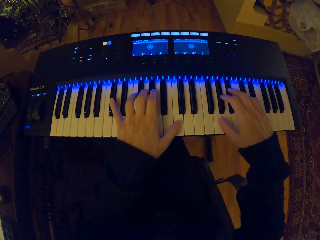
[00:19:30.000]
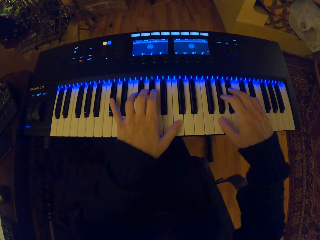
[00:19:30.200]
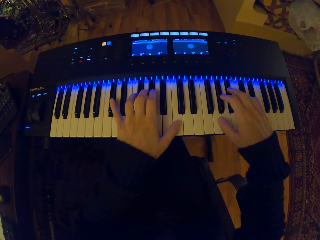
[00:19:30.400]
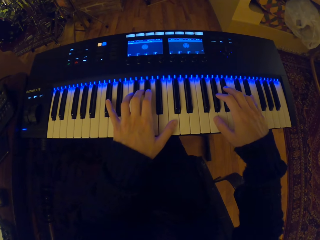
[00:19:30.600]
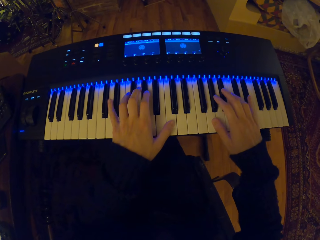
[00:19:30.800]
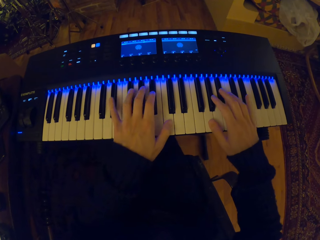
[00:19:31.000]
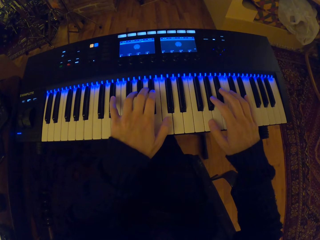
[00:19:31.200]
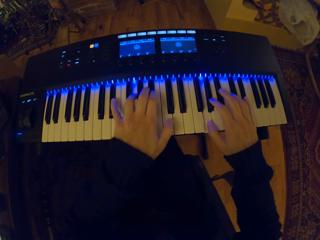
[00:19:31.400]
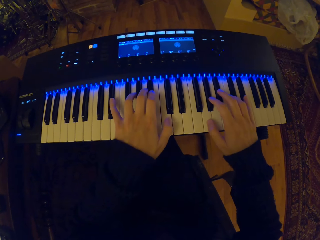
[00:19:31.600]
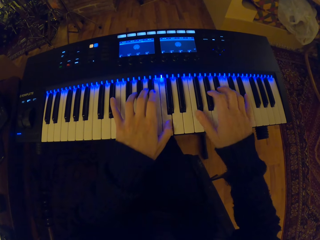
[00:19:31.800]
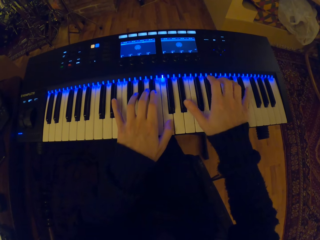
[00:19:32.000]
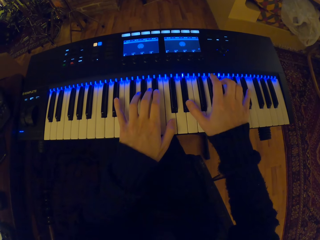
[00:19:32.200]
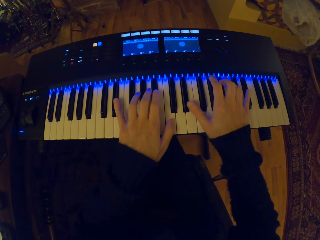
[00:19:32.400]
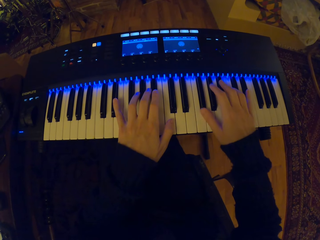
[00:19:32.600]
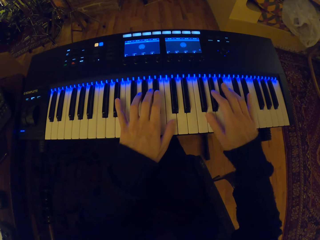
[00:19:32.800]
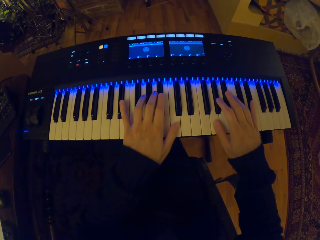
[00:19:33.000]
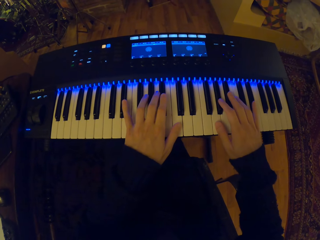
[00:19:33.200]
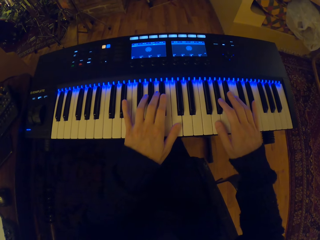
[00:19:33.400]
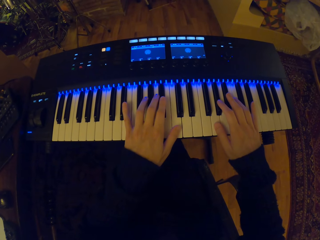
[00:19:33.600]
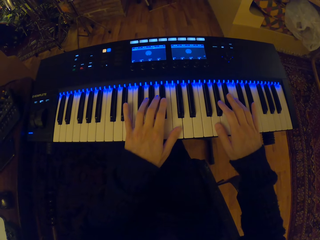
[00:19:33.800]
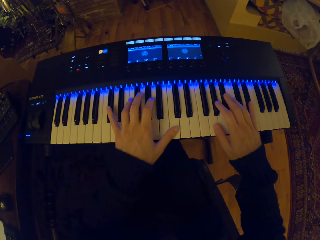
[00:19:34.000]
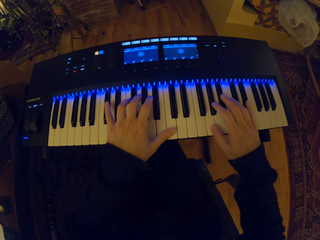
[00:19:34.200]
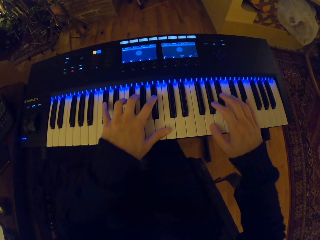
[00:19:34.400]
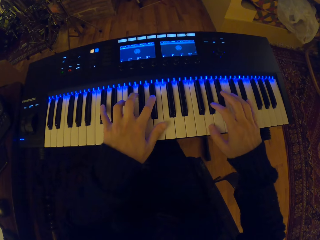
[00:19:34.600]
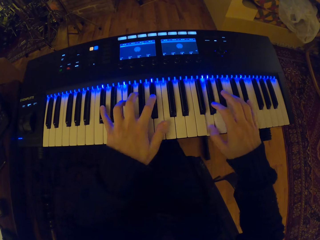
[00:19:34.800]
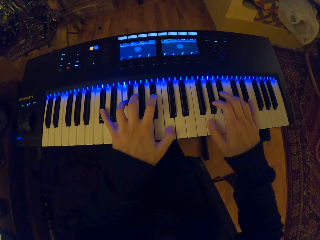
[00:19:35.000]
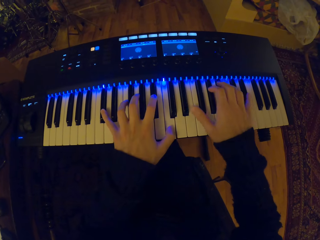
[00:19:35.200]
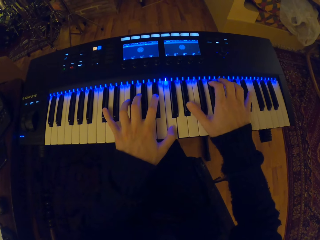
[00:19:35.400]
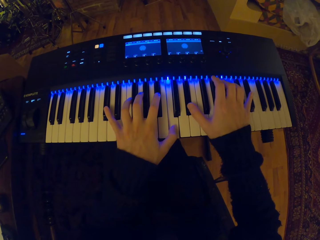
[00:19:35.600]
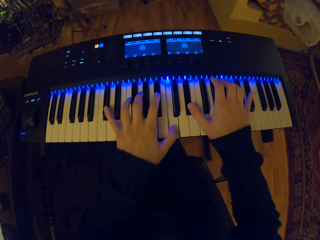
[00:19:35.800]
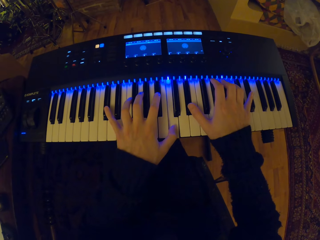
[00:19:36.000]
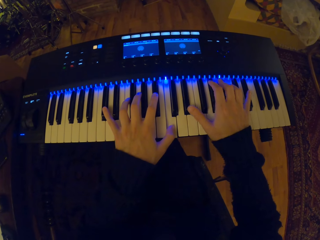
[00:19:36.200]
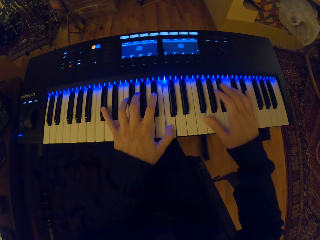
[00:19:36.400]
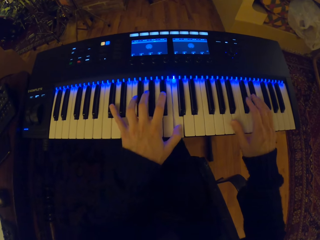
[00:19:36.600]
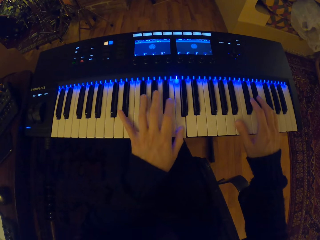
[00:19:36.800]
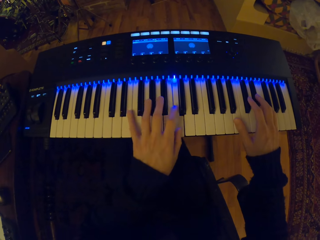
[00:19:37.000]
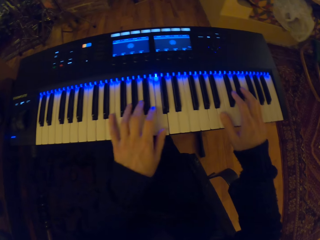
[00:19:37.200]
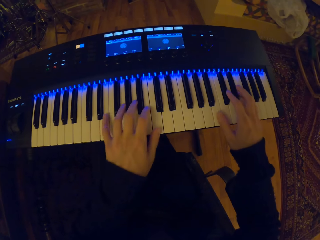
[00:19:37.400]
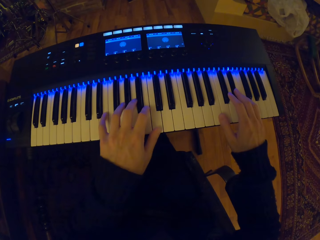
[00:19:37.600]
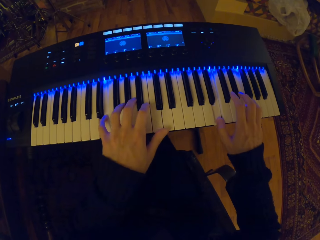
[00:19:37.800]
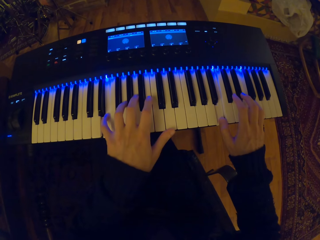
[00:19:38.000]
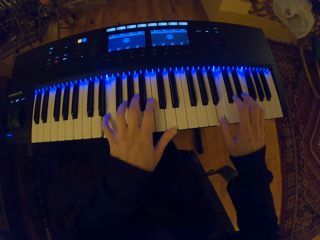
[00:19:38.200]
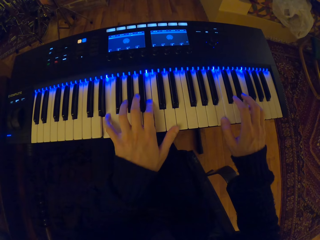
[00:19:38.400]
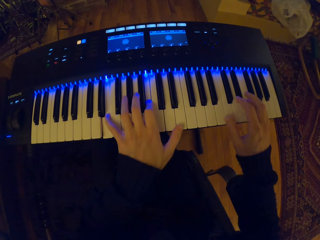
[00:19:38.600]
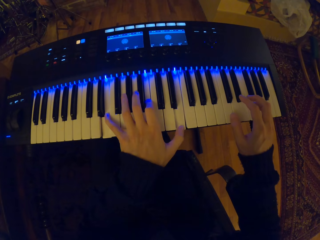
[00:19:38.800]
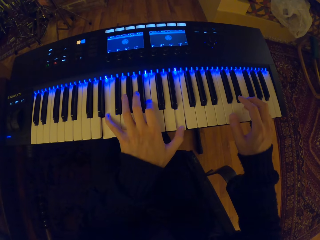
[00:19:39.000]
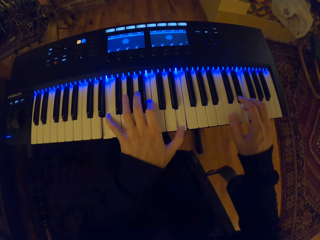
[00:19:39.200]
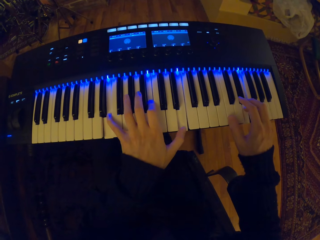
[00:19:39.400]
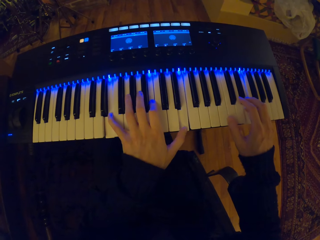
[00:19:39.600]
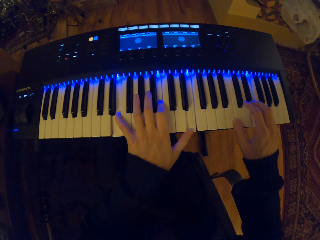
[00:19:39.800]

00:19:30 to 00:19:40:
The camera wearer plays the digital piano. They play the digital piano again.

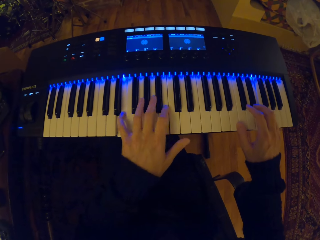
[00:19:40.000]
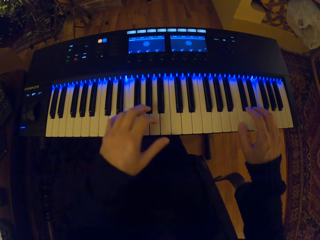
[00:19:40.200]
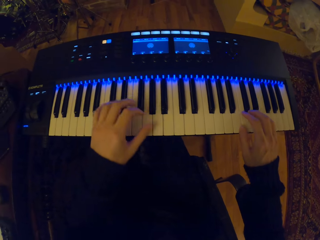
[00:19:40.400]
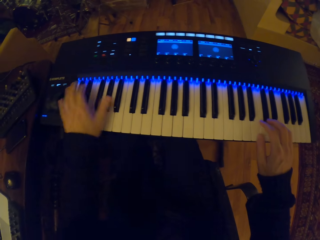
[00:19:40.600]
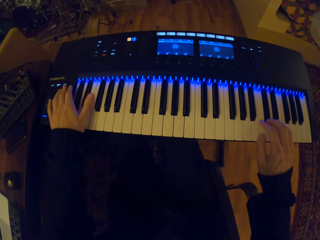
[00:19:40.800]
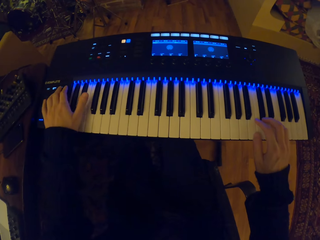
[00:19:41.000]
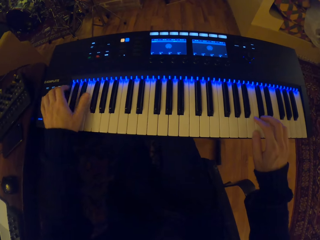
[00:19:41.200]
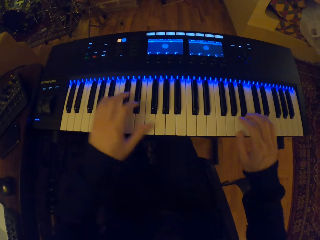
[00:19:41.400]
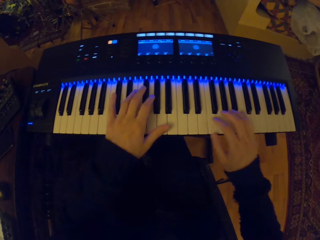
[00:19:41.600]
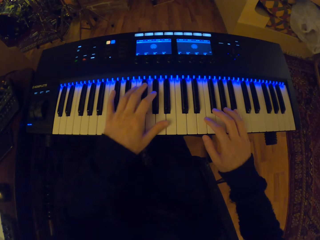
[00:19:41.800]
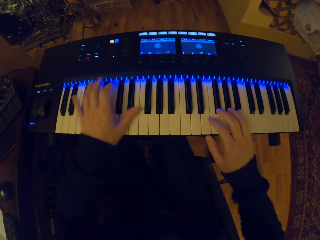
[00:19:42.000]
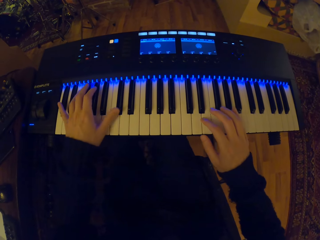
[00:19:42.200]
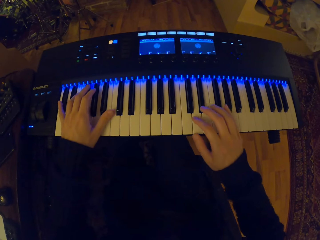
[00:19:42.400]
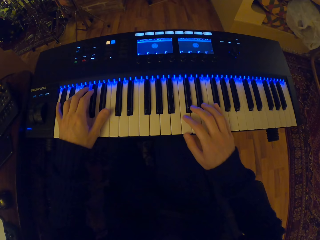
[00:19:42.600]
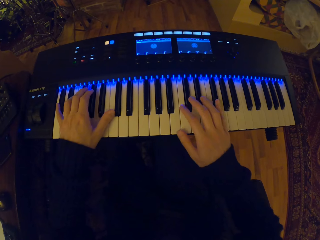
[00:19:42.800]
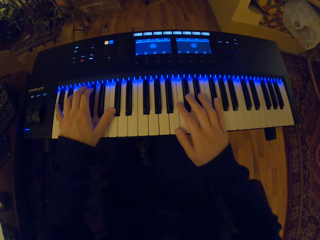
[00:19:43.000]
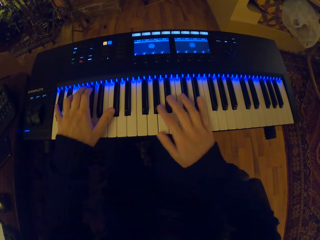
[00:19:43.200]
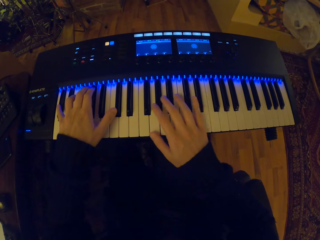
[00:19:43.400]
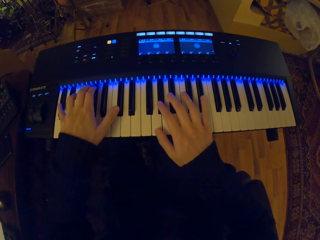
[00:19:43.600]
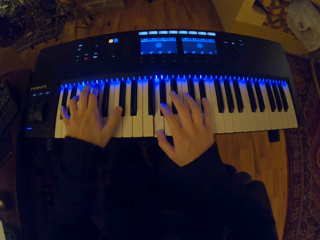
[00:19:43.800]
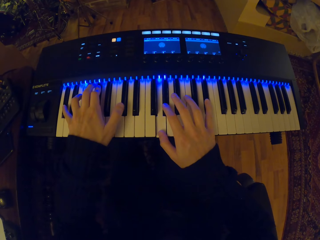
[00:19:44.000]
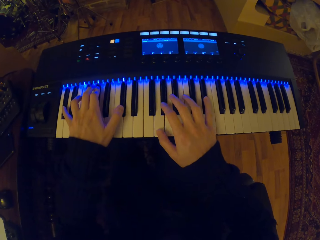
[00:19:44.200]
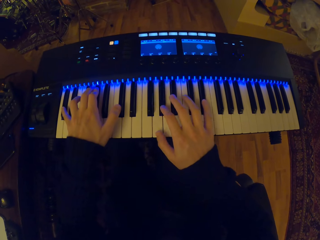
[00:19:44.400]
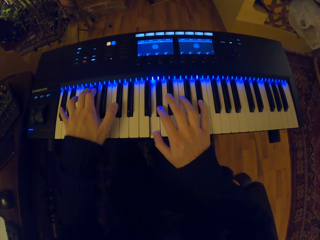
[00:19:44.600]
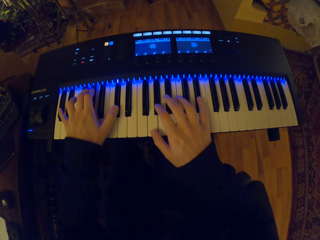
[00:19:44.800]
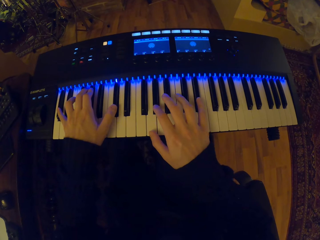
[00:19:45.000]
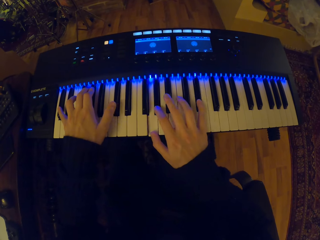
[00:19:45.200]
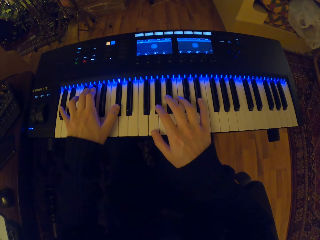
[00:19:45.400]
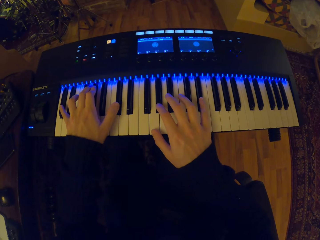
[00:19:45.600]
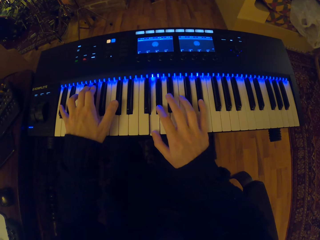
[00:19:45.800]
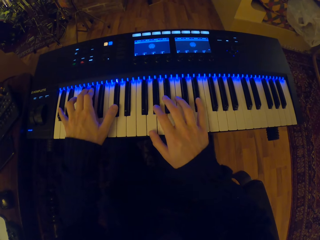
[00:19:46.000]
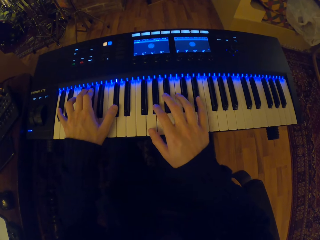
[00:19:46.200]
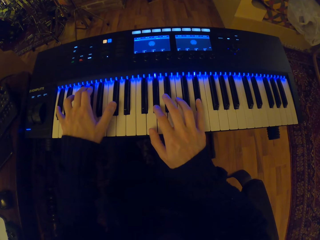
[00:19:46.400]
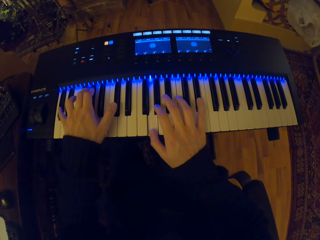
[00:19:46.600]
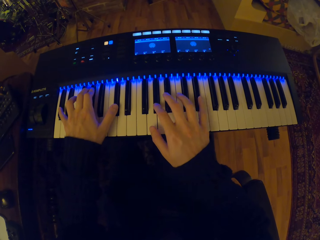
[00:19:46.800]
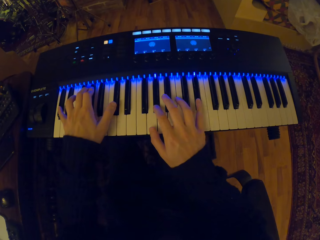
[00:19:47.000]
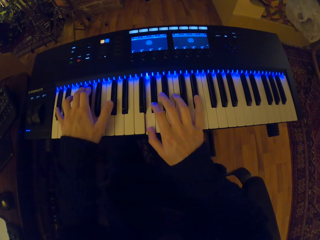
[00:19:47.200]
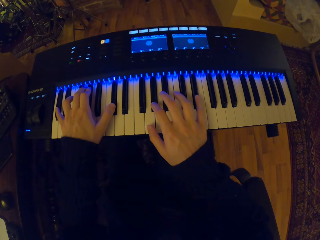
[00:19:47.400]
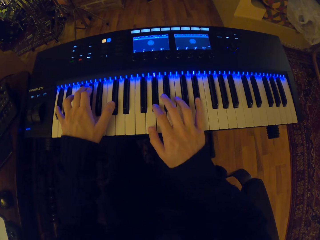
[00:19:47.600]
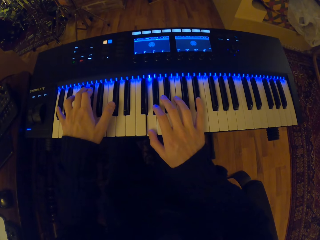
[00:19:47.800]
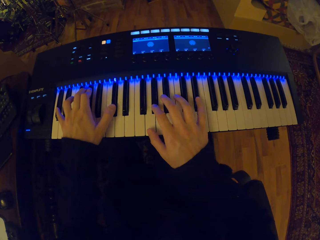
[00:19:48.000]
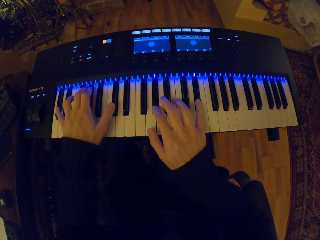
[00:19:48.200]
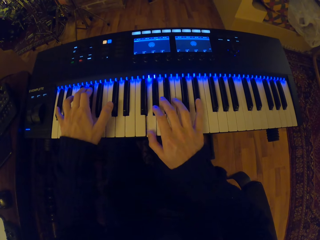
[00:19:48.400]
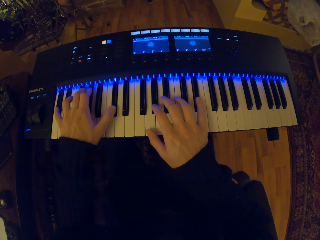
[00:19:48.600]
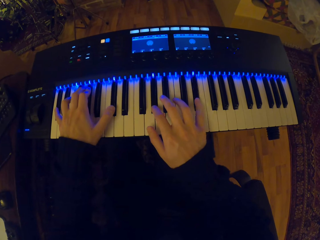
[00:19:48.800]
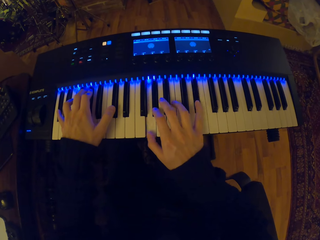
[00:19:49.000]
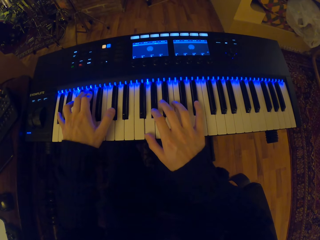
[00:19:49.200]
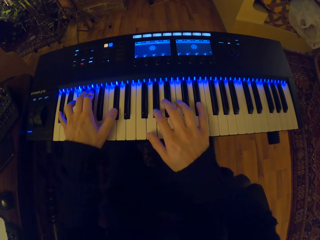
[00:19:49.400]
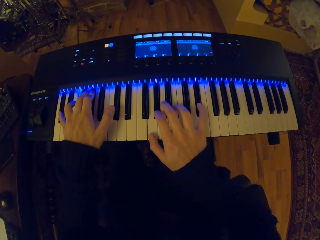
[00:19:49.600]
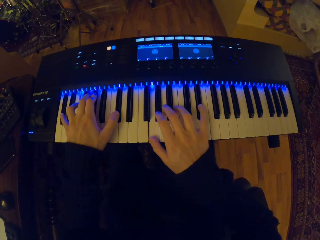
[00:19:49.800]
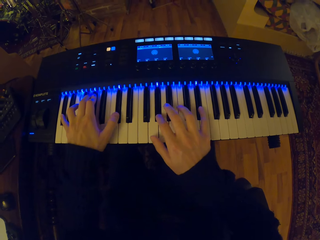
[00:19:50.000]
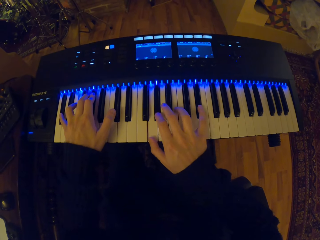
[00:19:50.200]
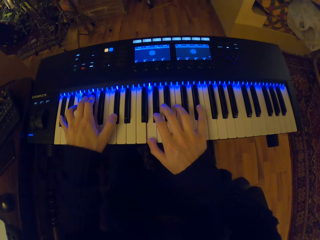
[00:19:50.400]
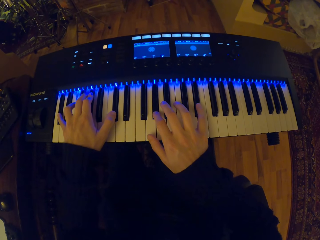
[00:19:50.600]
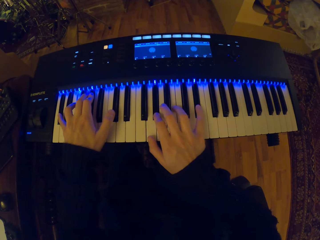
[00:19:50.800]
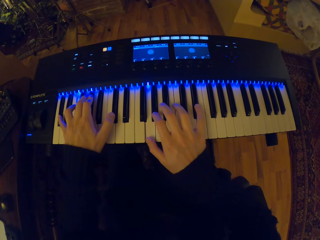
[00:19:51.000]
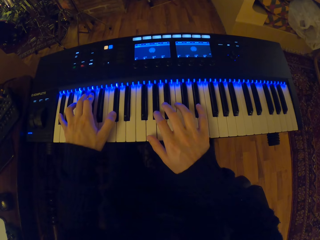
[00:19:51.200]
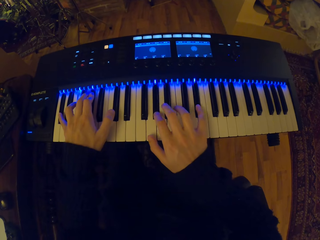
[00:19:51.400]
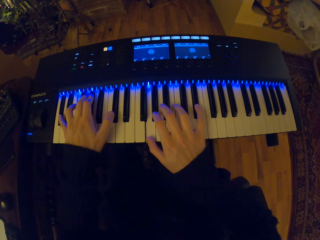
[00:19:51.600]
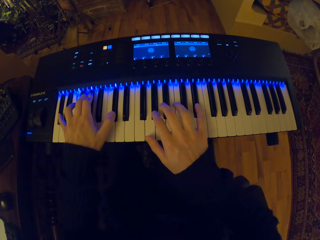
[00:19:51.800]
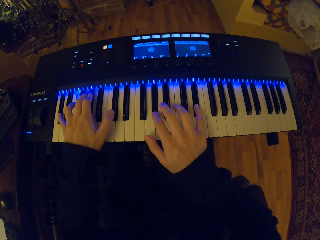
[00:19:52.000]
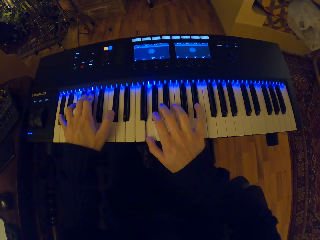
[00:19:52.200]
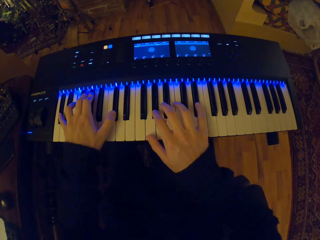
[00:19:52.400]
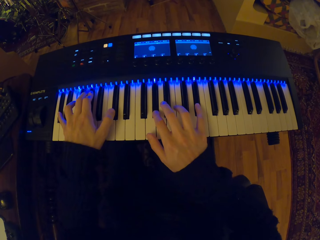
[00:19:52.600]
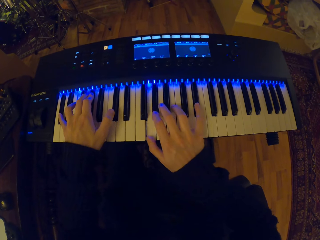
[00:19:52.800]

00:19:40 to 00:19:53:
The camera wearer moves the pitch wheel on the keyboard with his left hand. He plays the keyboard with both hands.
